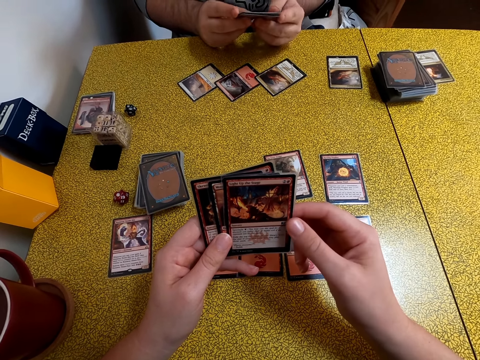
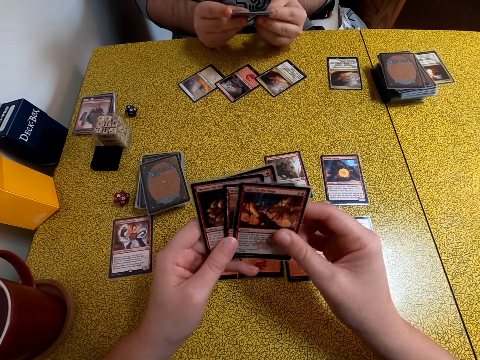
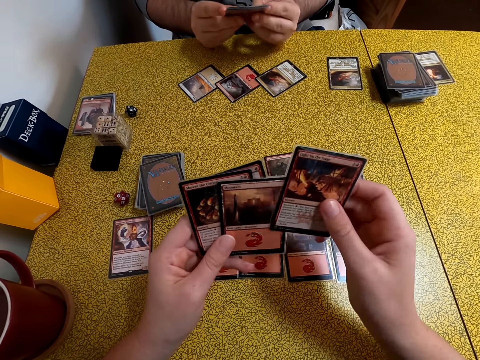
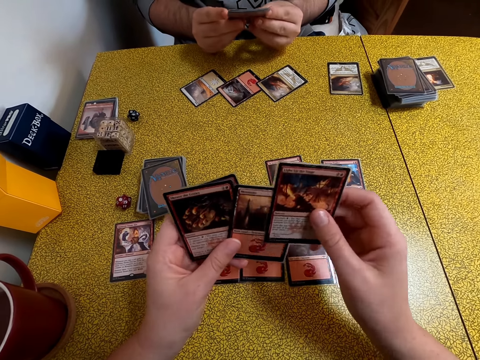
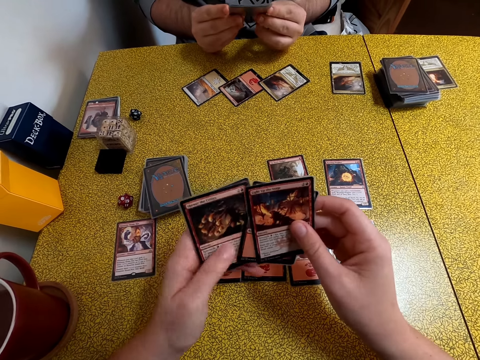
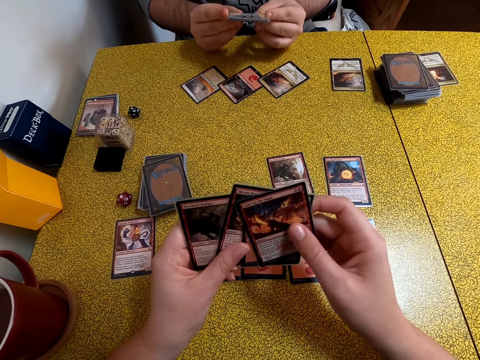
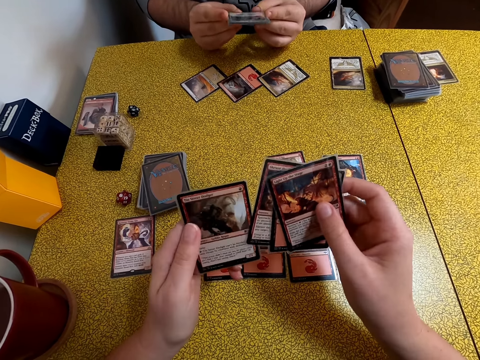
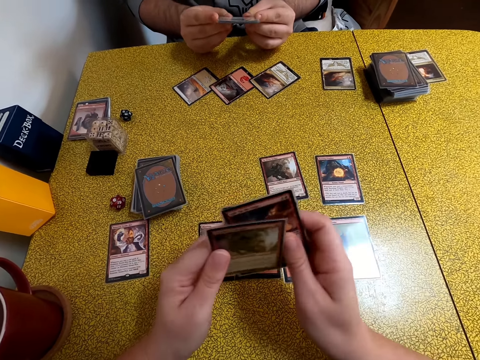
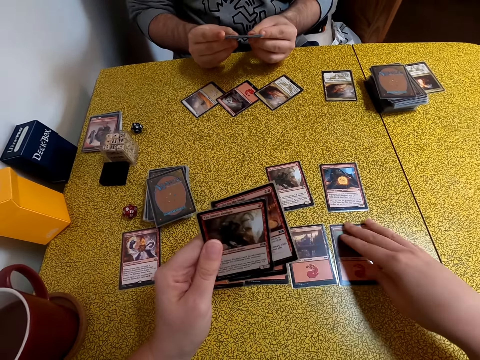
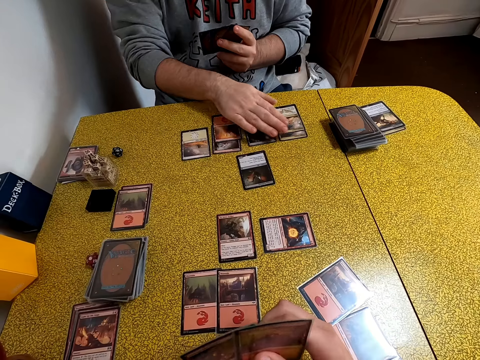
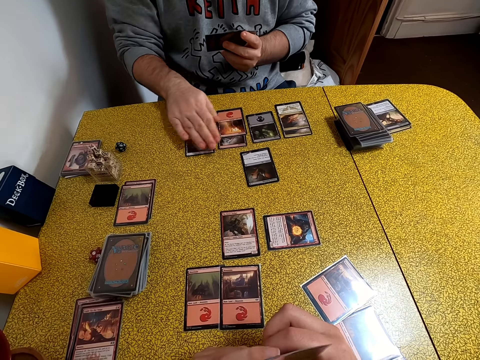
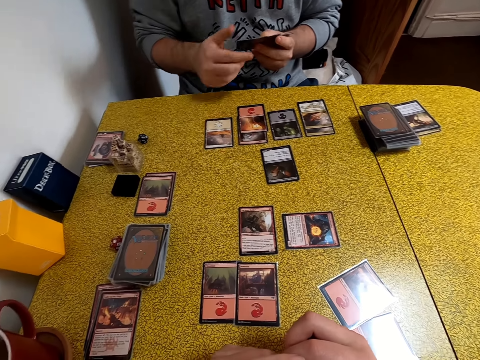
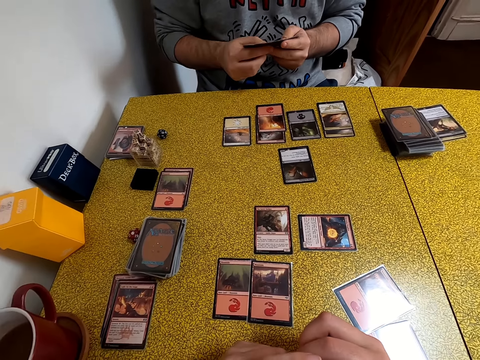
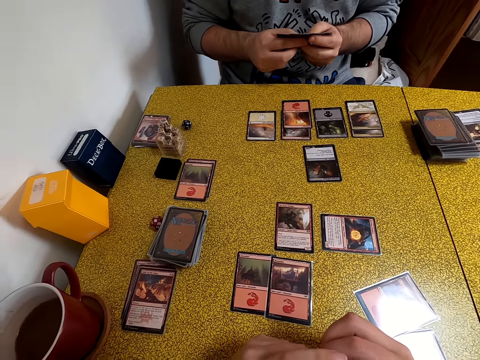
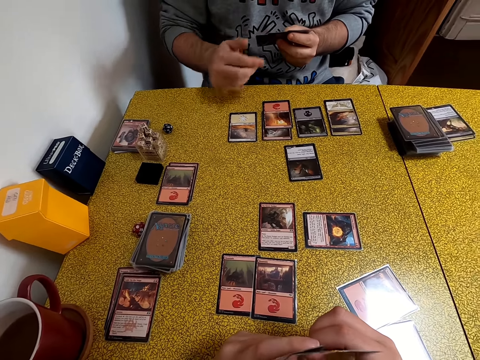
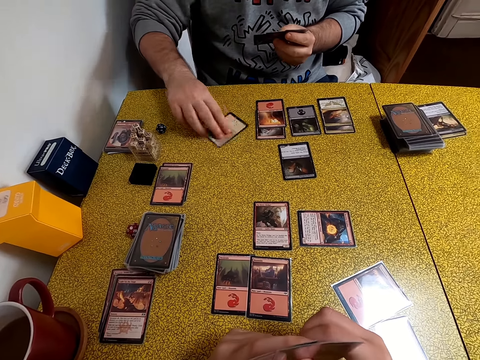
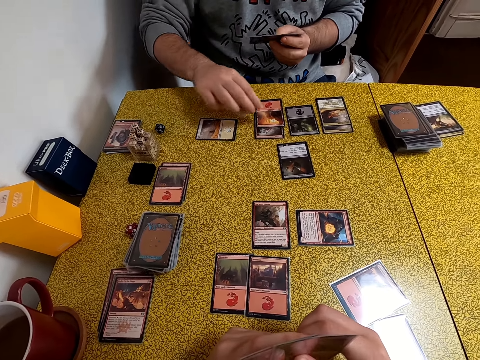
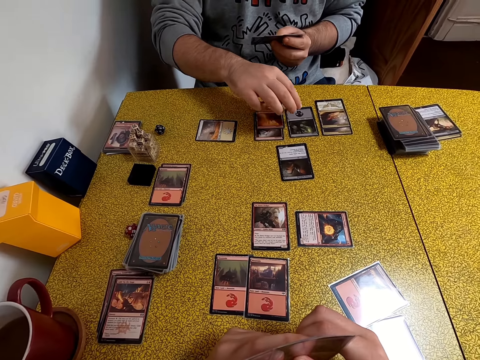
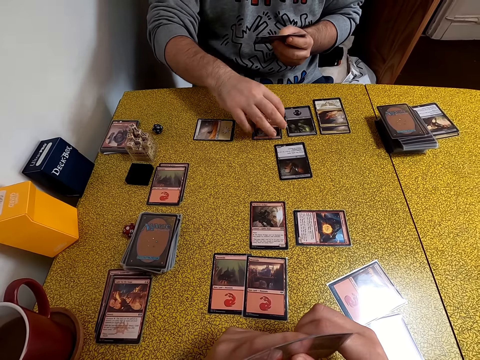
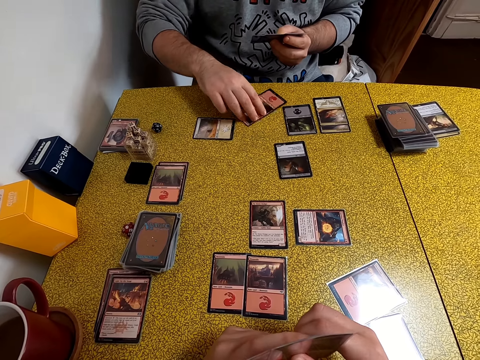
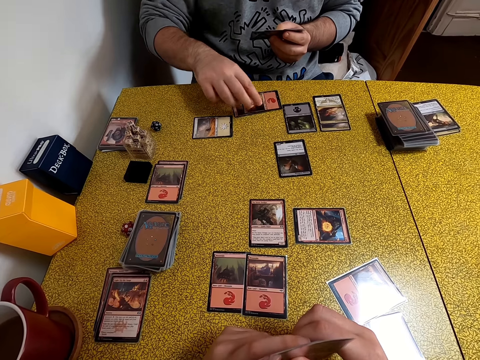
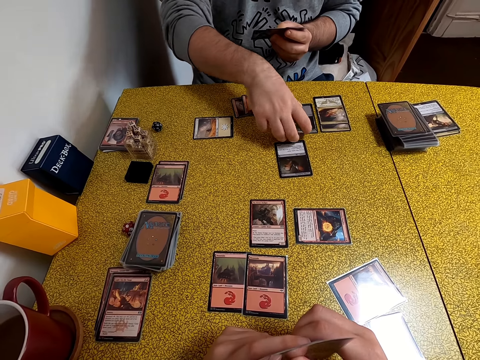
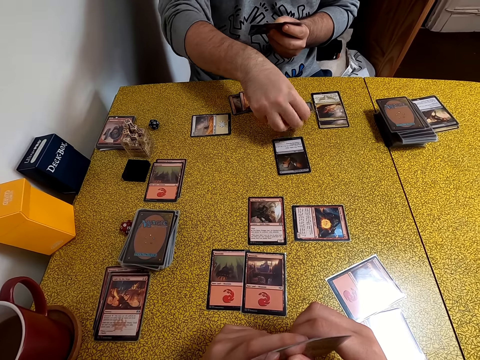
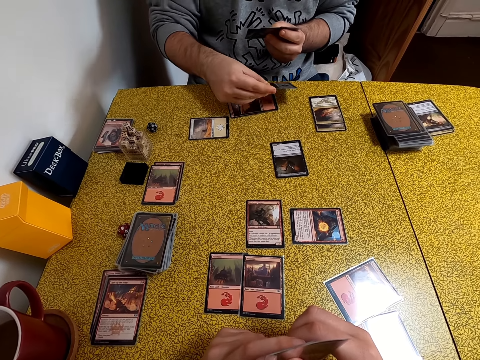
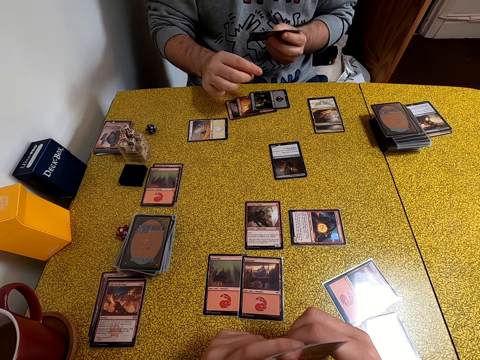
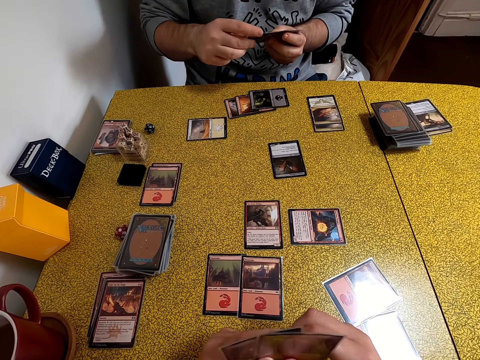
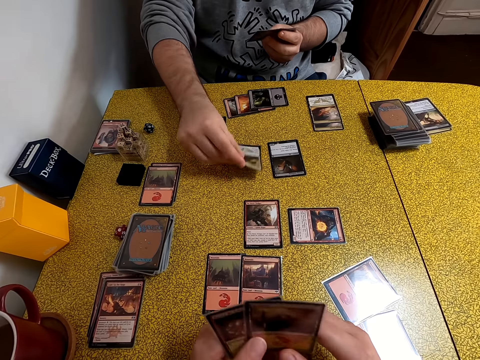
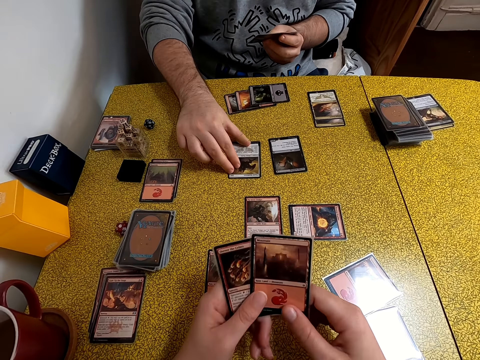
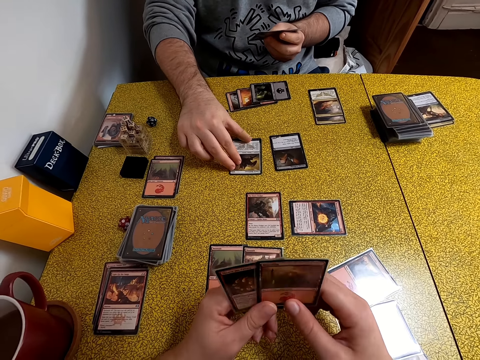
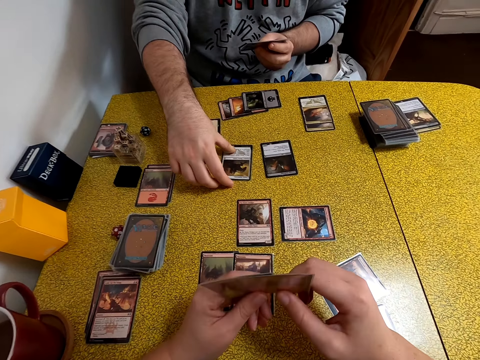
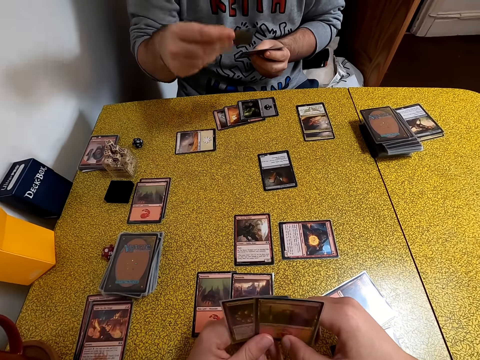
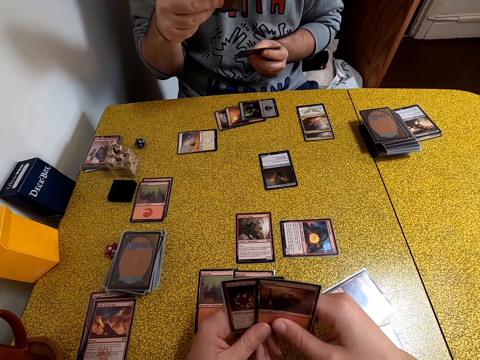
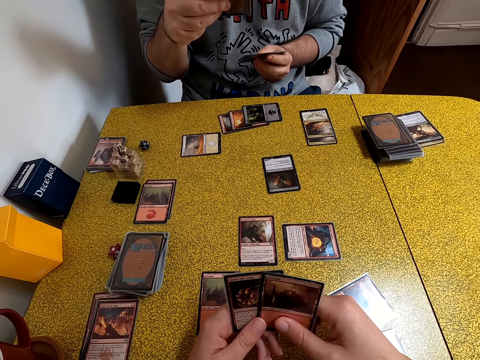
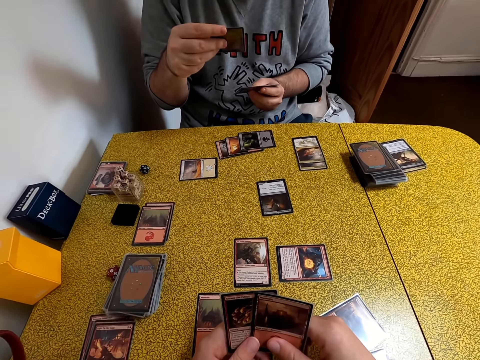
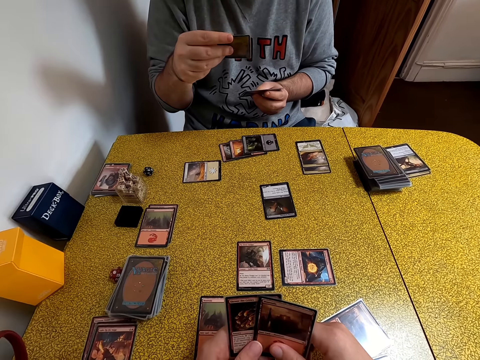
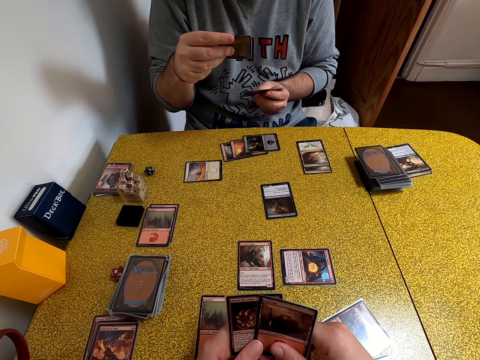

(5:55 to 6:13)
The camera wearer stares at the cards in her hands. A man touches the cards on the table. The man moves the cards on the table, picks a card from the table, puts the card on the table, puts a card on the table, touches the card, picks up the card, and stares at the card.

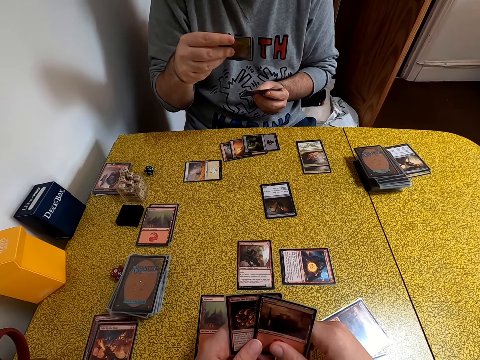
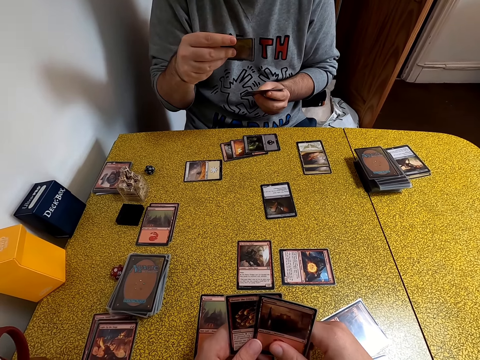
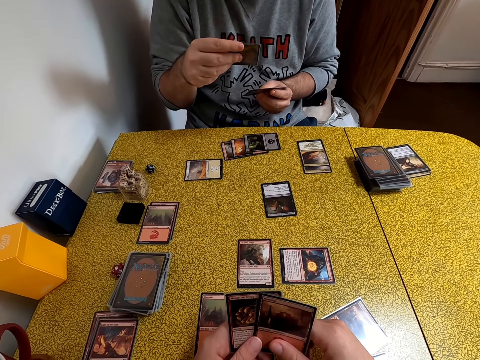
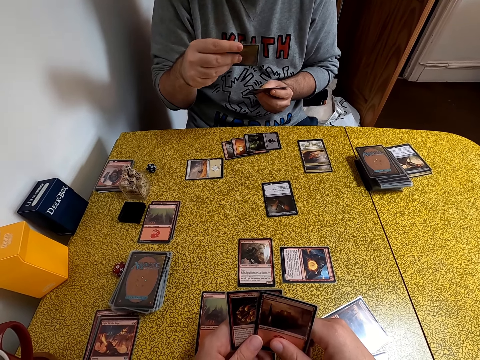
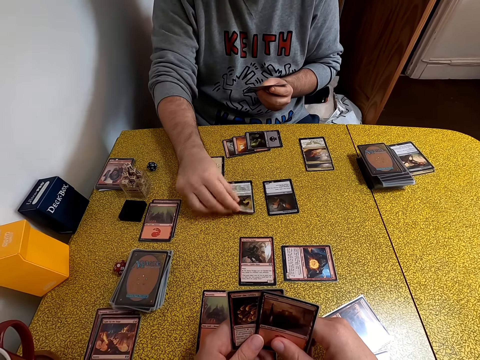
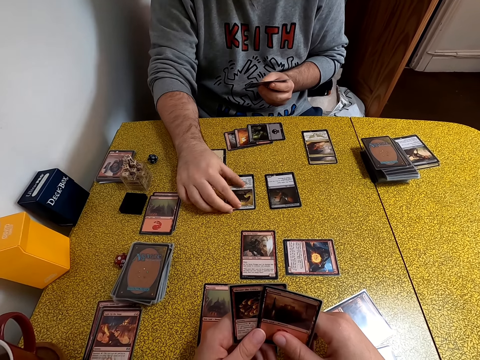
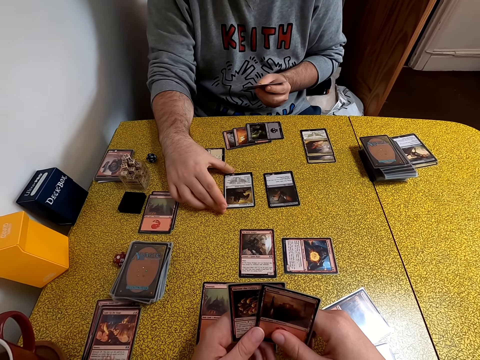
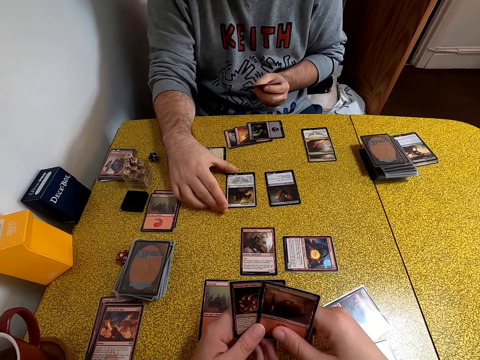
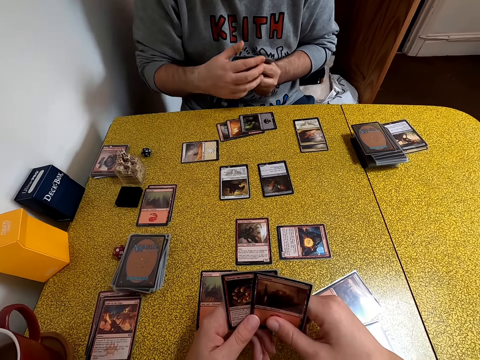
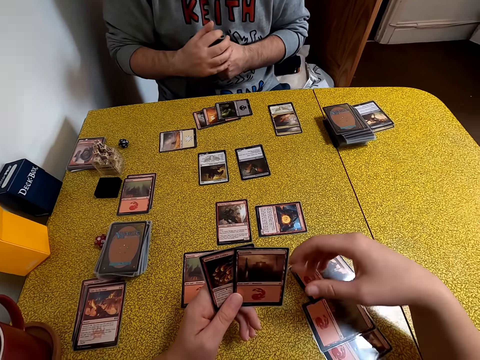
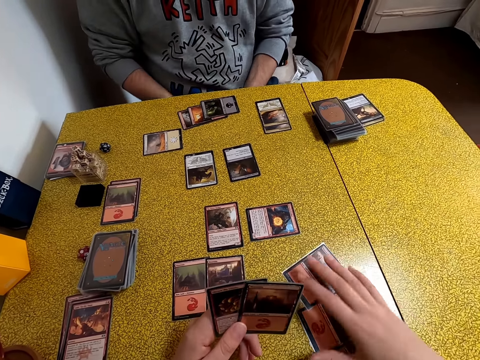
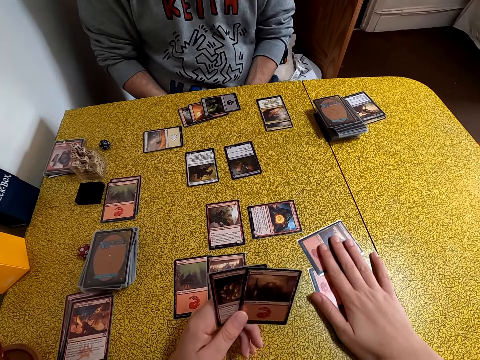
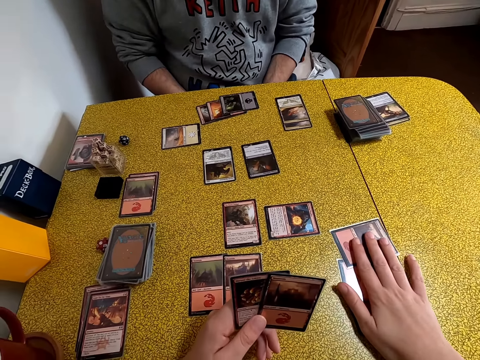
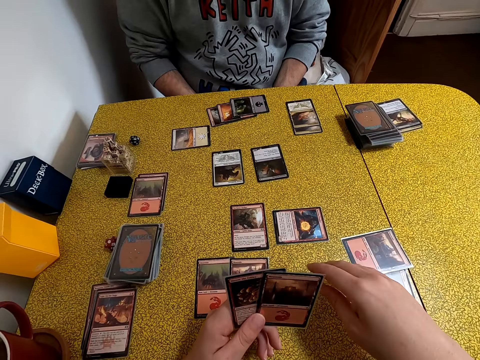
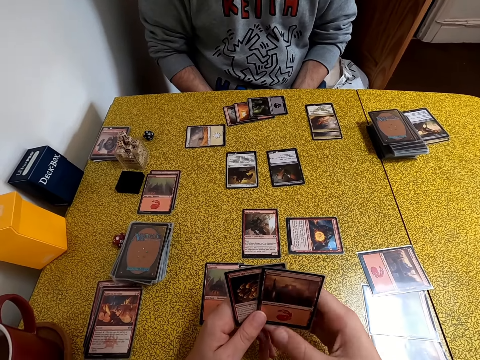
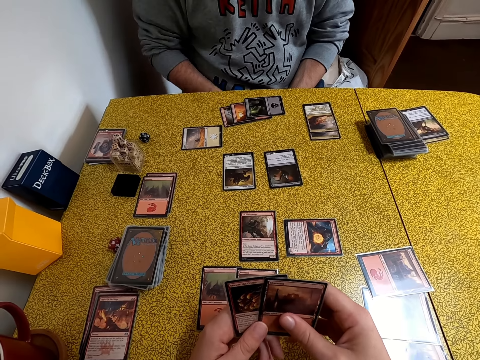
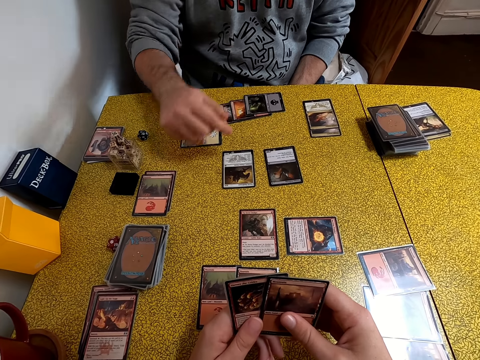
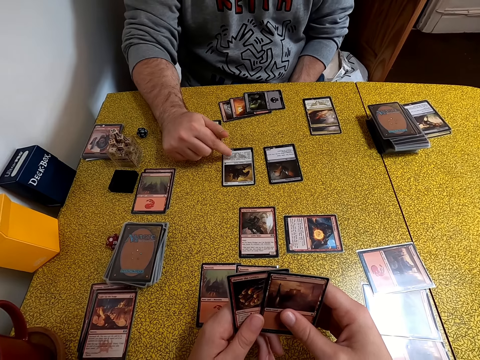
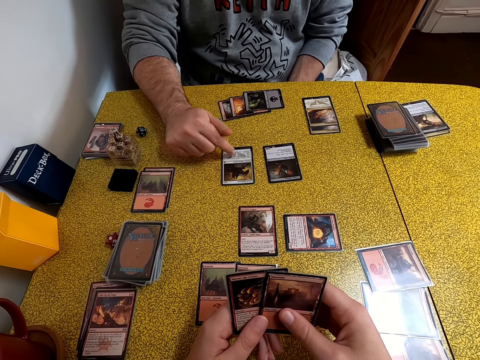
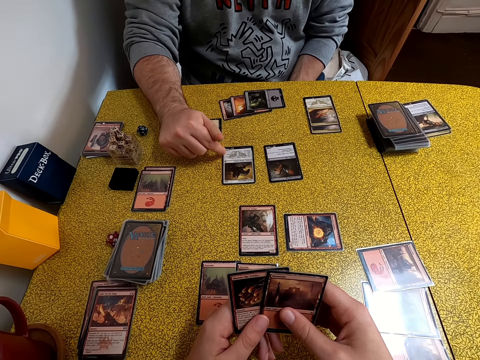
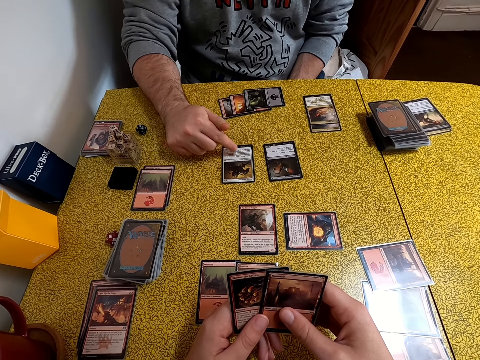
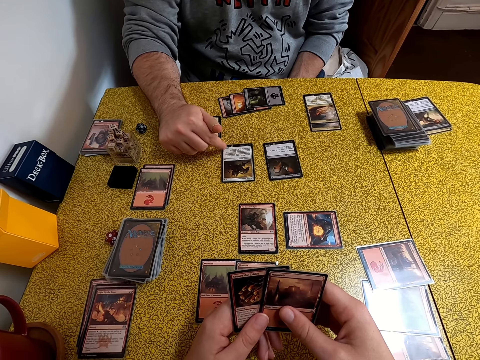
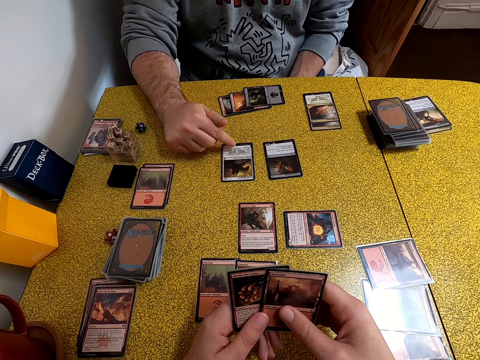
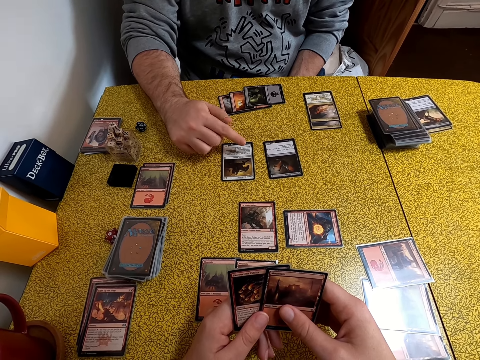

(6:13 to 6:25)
A person puts the card on the table. The camera wearer touches the cards on the table. They move the cards on the table. The person points at the cards on the table.
